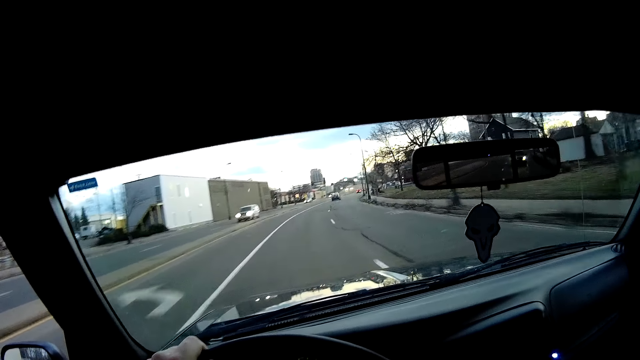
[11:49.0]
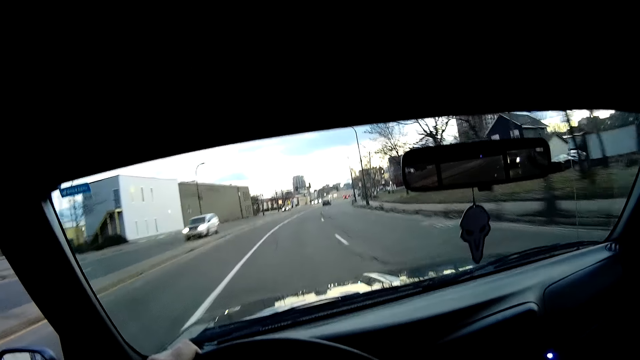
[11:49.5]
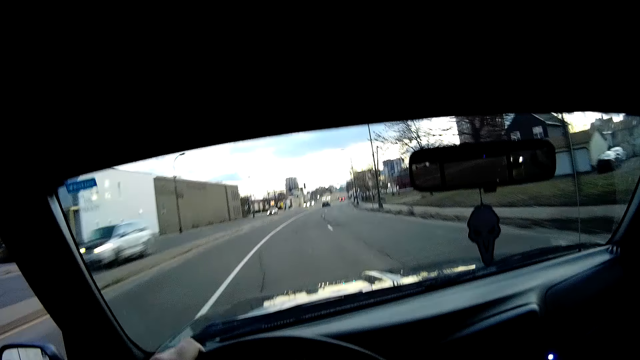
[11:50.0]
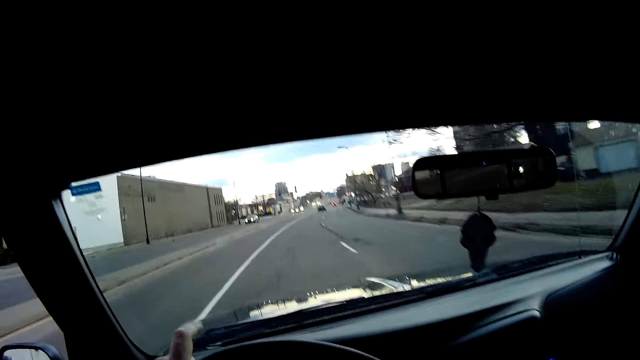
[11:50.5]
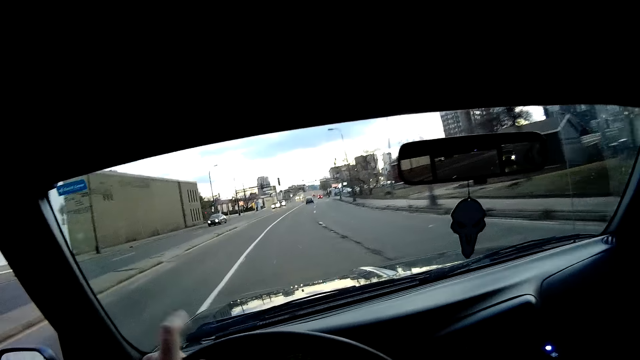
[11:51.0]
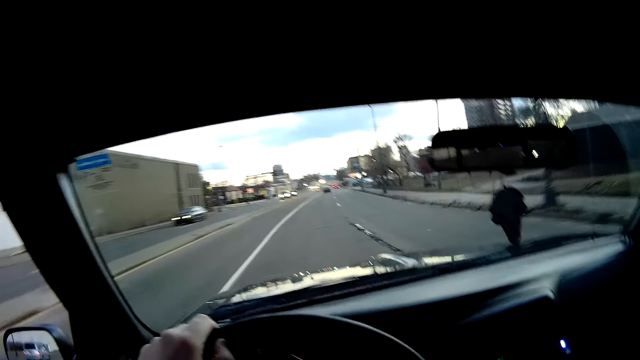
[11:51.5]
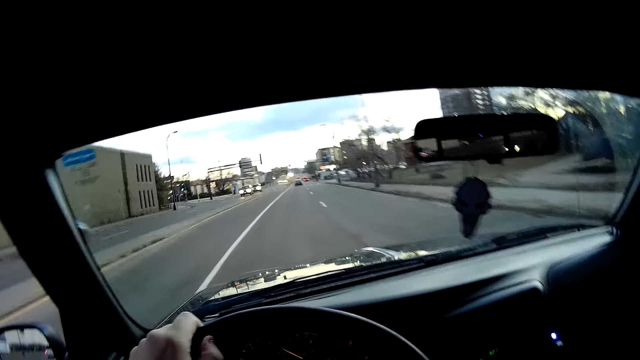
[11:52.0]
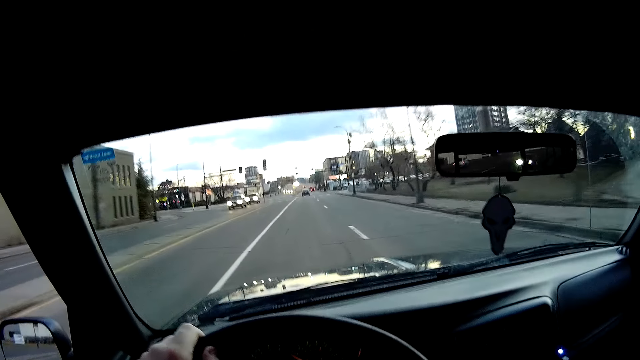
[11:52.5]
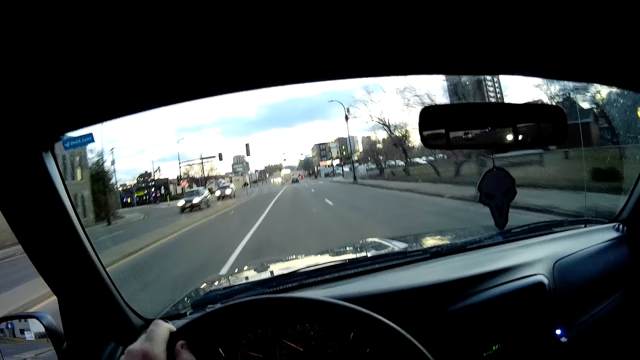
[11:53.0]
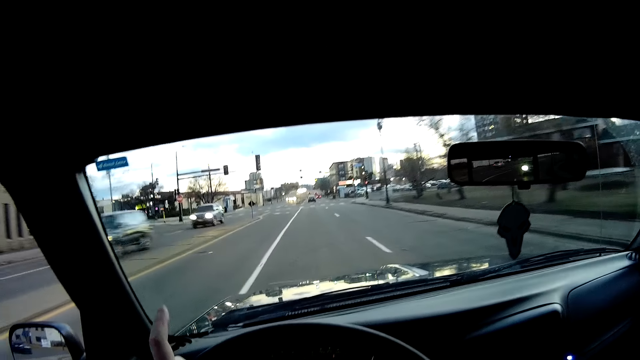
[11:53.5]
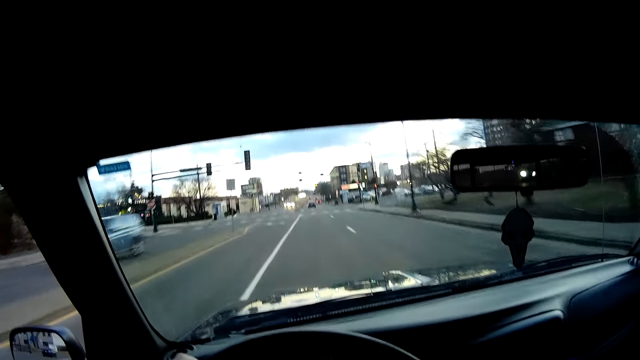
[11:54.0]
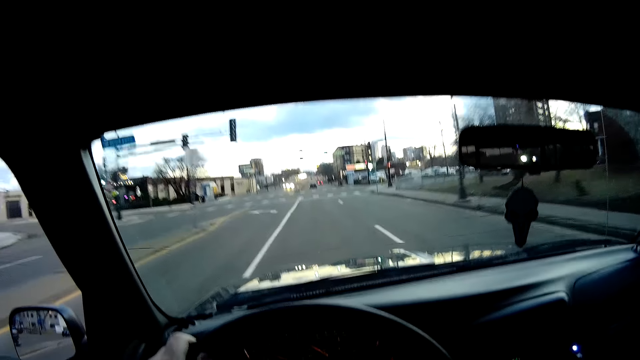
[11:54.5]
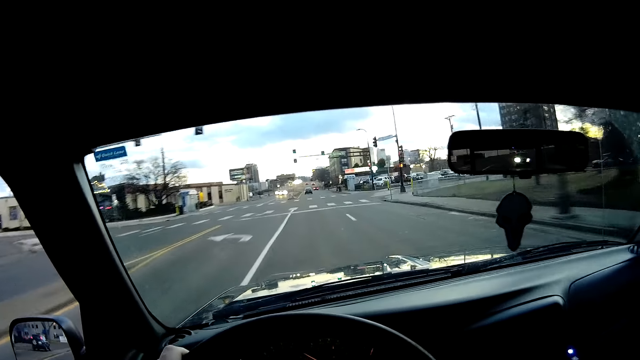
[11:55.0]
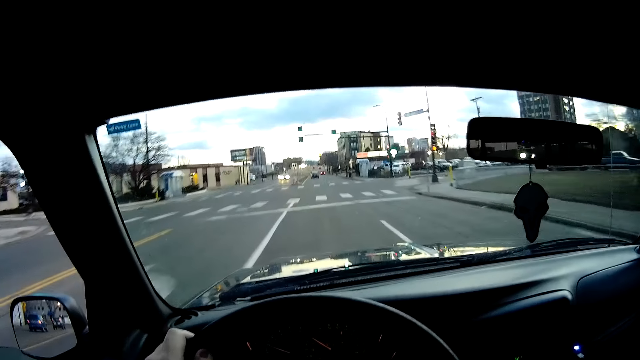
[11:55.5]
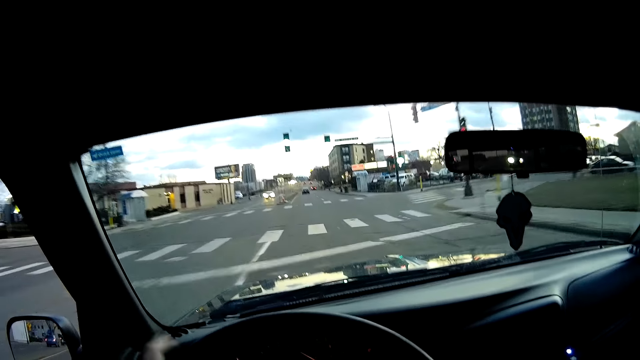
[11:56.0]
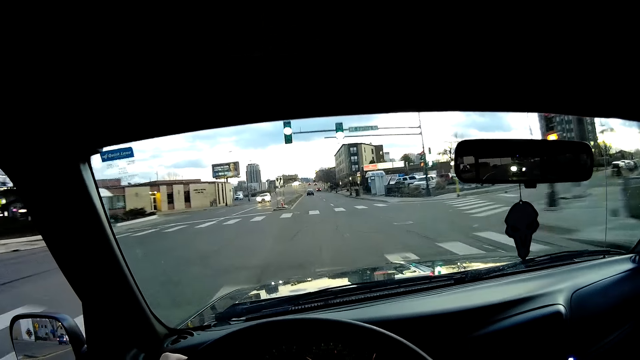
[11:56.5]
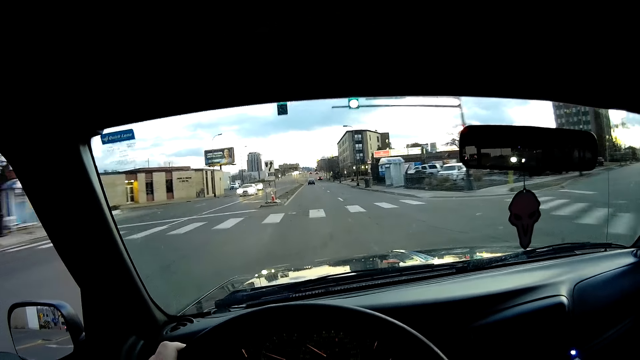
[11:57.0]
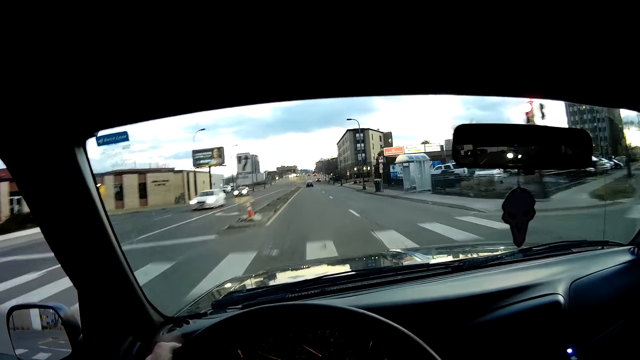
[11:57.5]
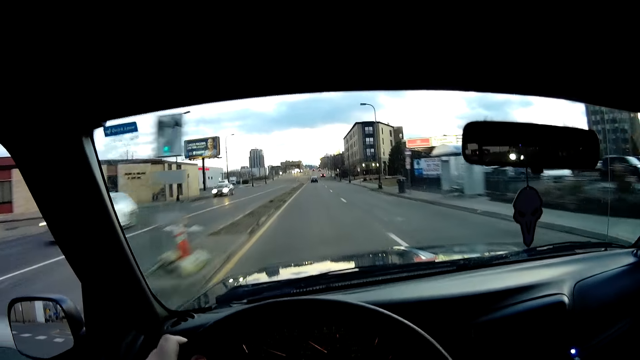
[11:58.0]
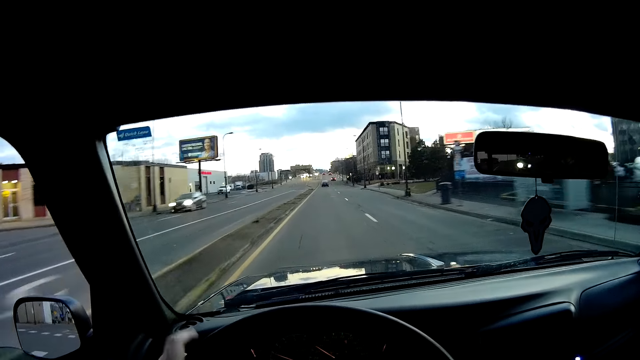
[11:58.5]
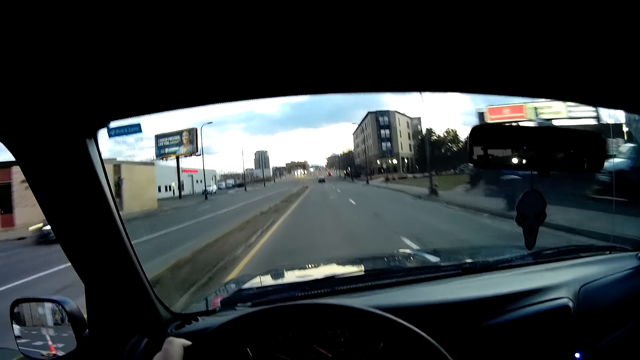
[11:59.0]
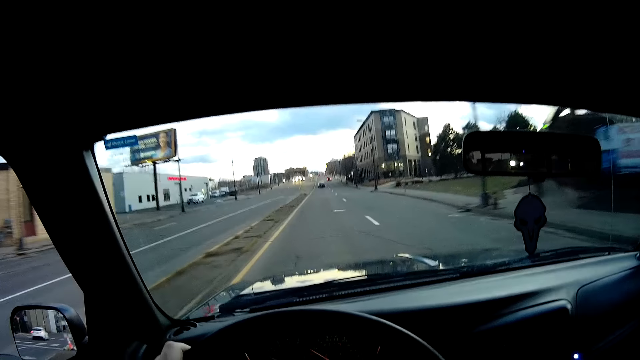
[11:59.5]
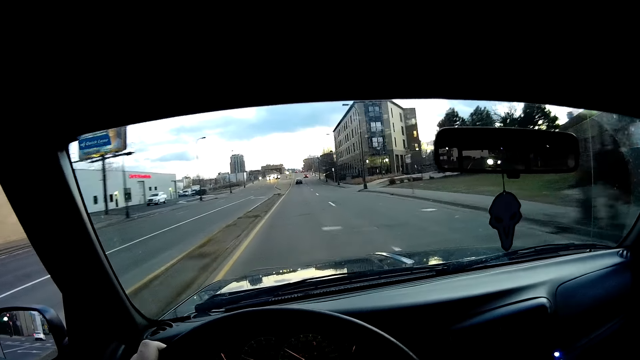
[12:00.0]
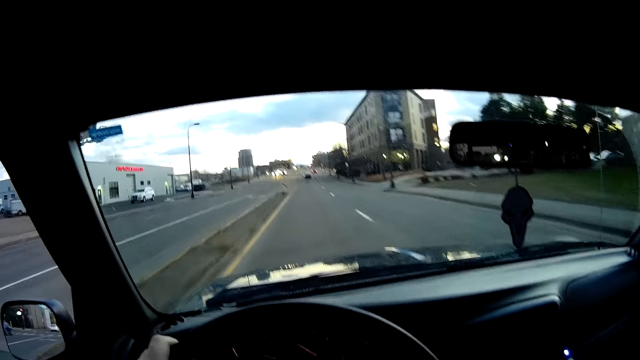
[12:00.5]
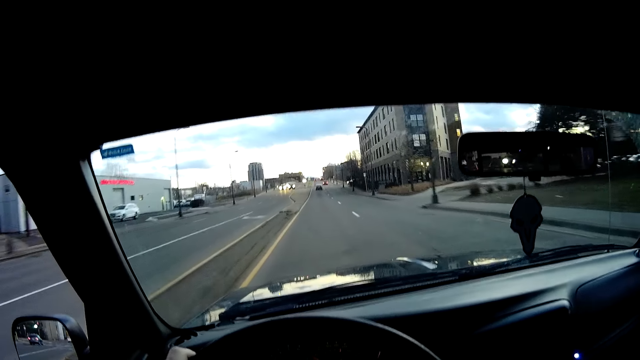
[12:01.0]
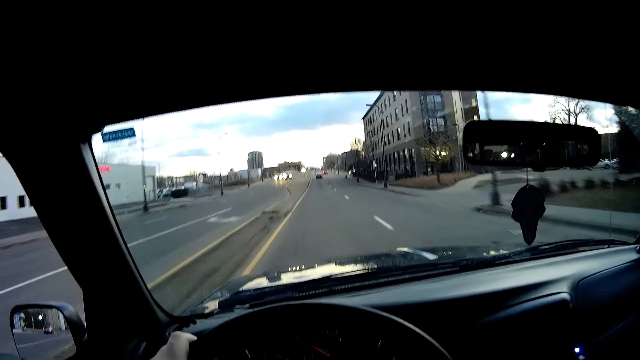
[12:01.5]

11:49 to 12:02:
The camera wearer drives. They tap a finger on the steering wheel. They drive. They tap a finger on the steering wheel. They drive.

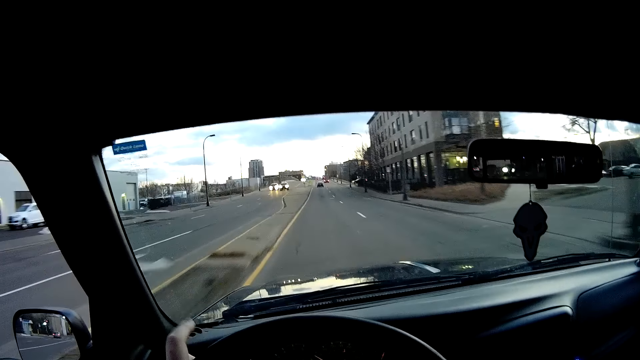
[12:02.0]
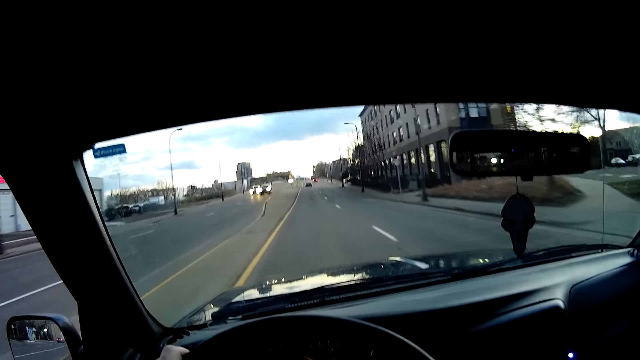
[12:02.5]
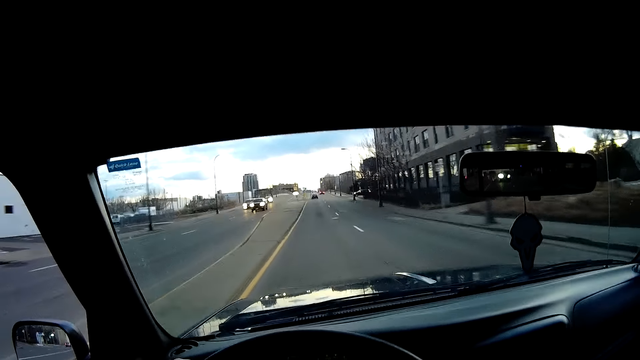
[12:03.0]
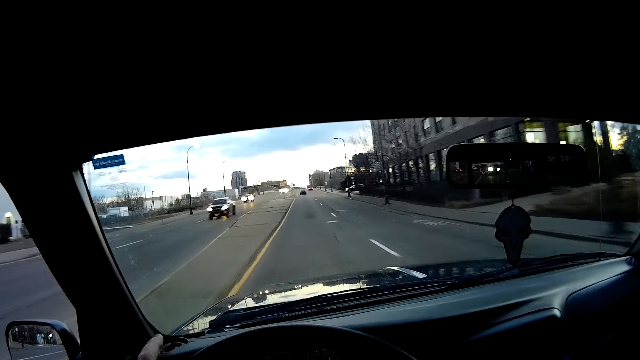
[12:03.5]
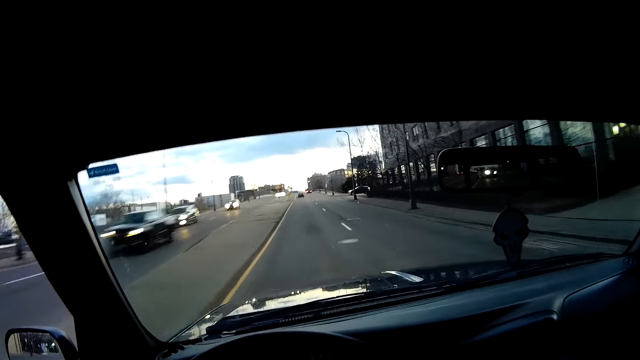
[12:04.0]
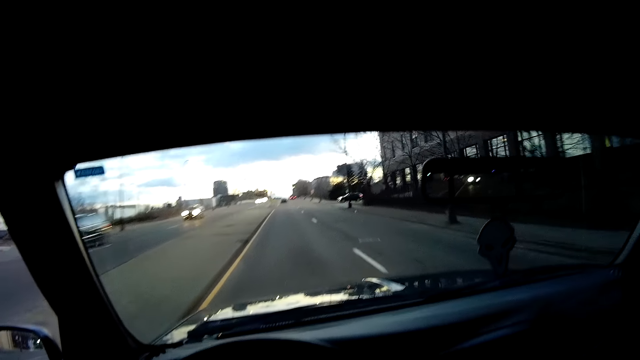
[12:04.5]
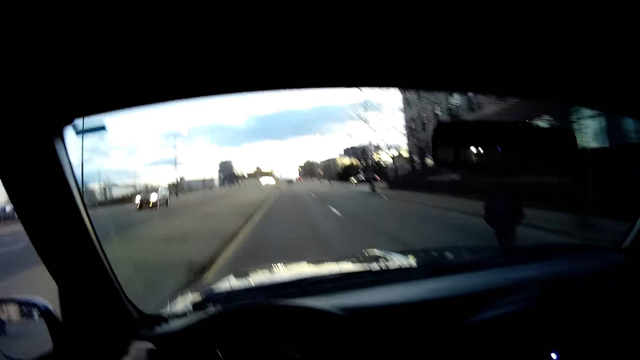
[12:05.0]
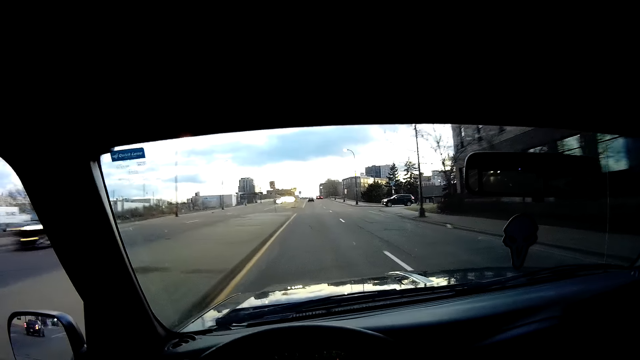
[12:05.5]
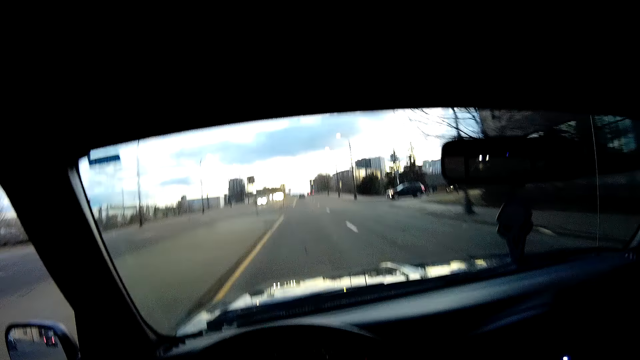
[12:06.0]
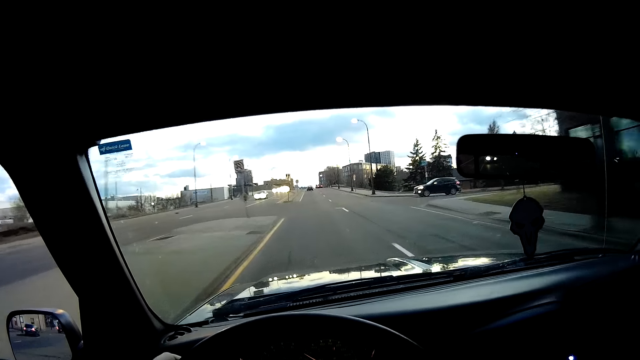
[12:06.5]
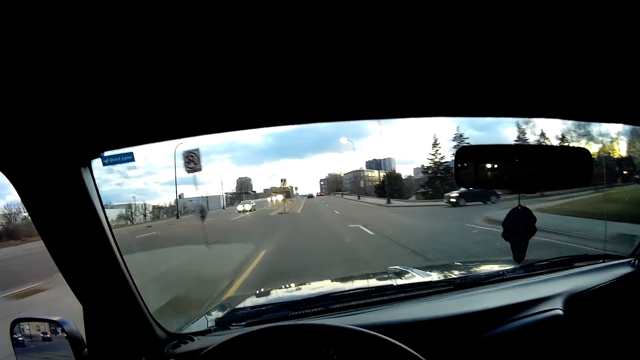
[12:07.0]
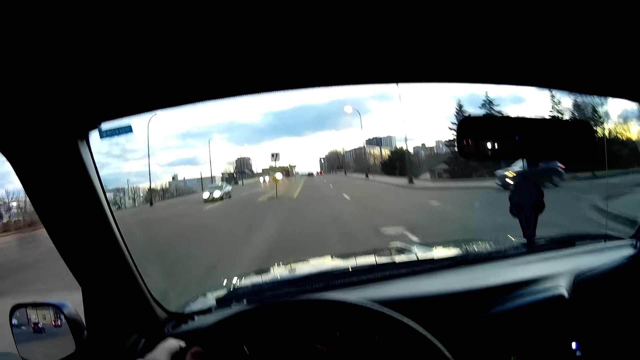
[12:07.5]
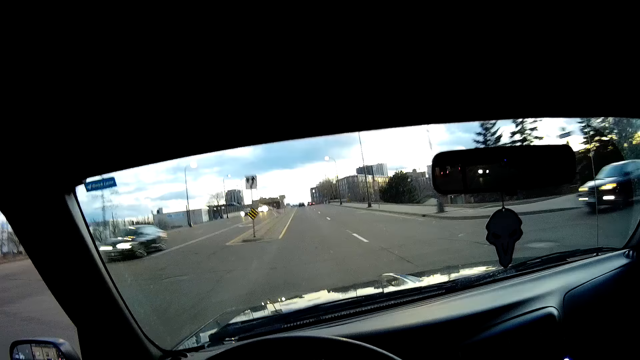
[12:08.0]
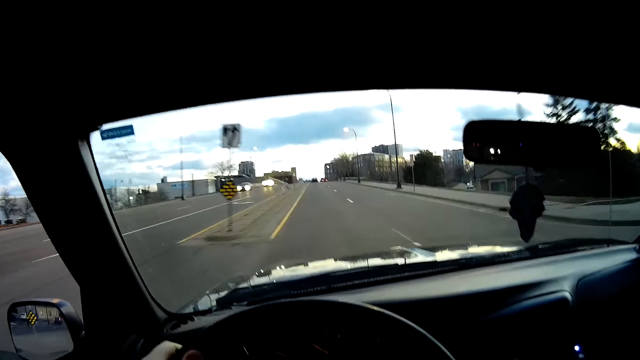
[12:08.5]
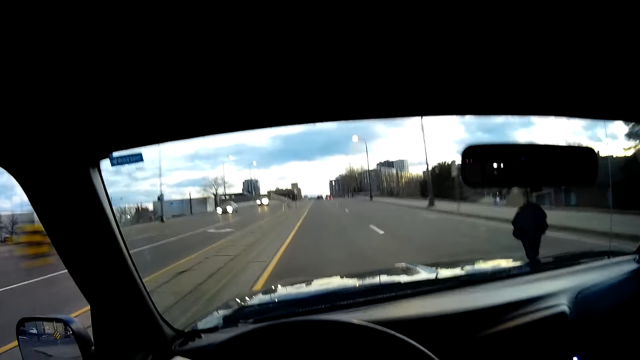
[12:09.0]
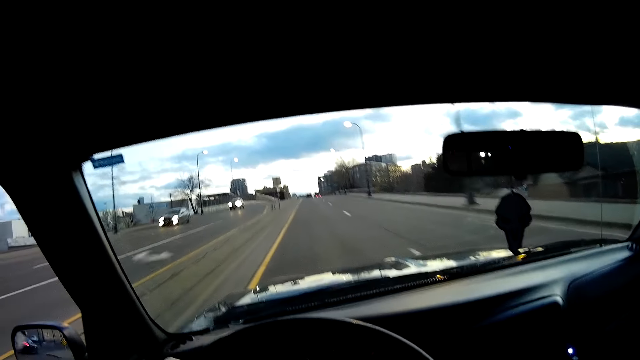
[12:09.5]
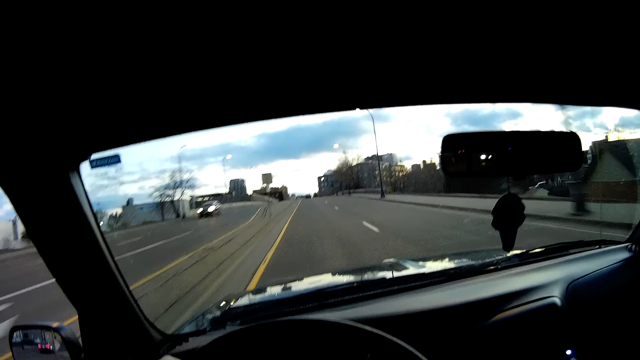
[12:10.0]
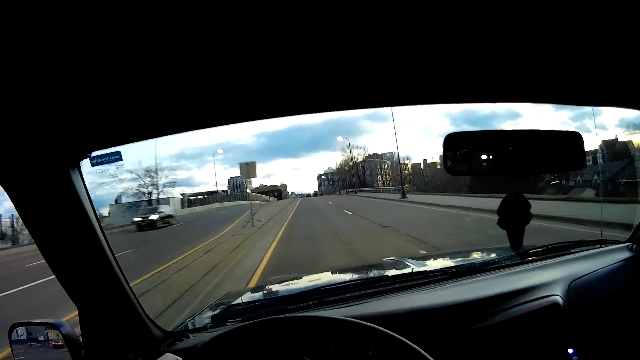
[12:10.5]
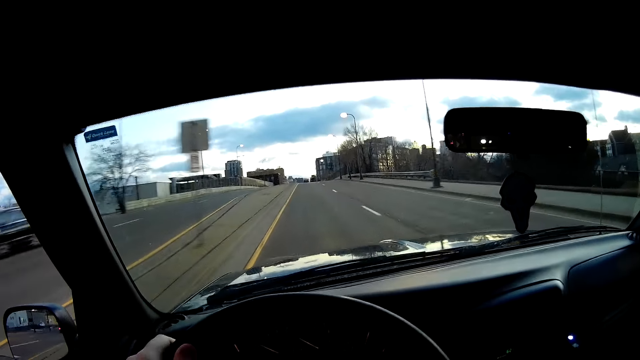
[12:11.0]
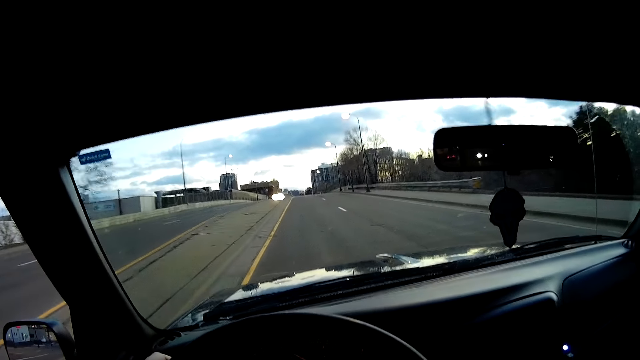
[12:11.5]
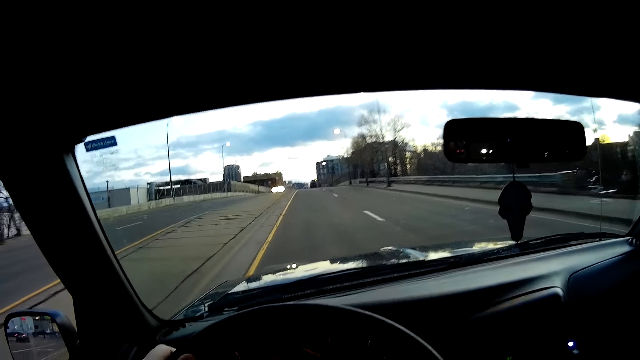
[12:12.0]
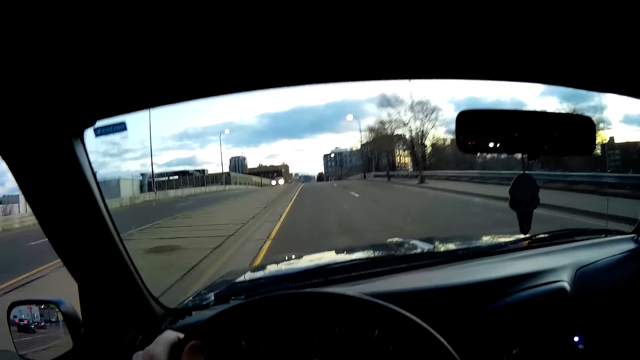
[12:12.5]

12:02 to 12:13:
The camera wearer taps a finger on the steering wheel. They drive.
